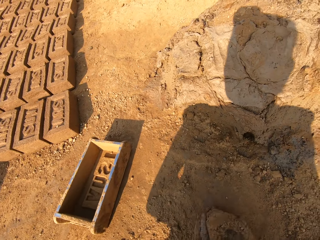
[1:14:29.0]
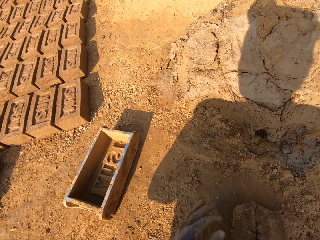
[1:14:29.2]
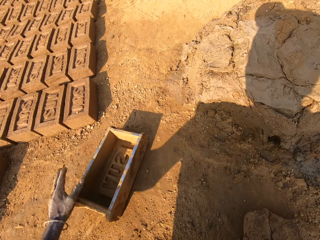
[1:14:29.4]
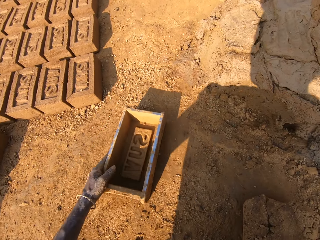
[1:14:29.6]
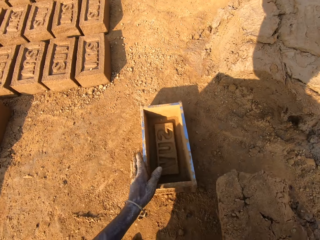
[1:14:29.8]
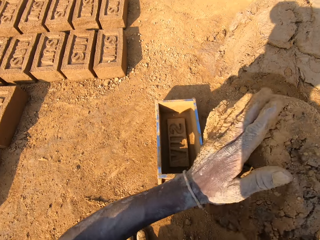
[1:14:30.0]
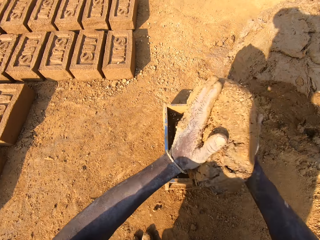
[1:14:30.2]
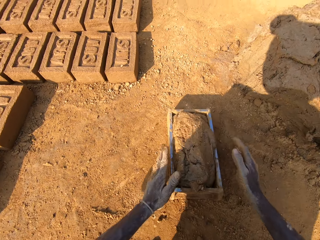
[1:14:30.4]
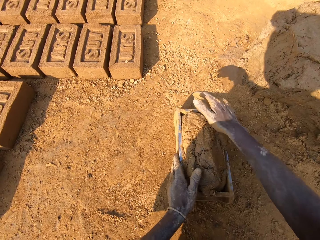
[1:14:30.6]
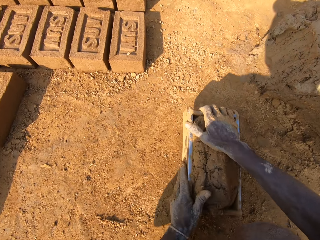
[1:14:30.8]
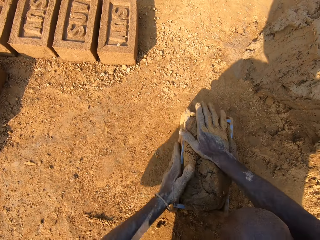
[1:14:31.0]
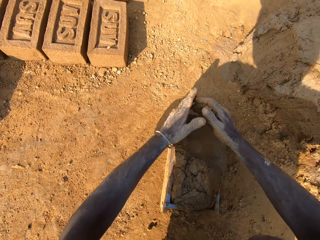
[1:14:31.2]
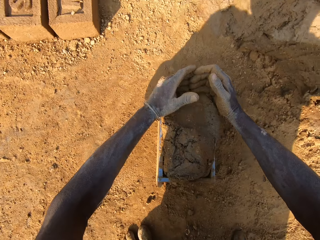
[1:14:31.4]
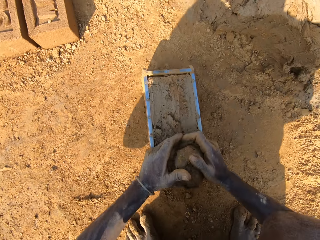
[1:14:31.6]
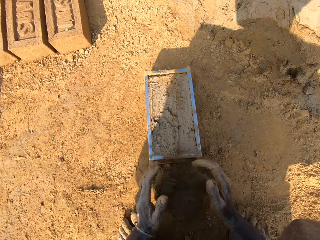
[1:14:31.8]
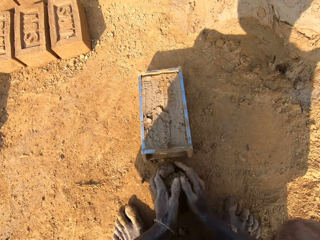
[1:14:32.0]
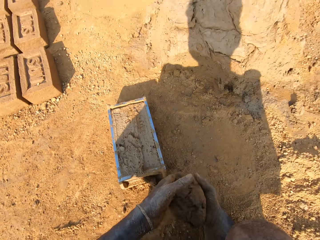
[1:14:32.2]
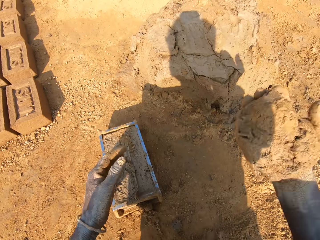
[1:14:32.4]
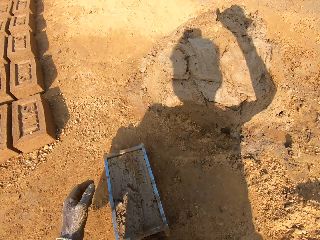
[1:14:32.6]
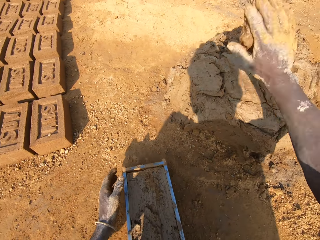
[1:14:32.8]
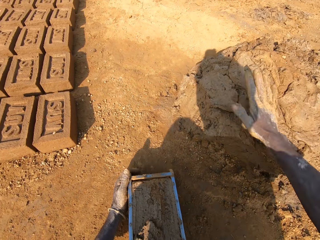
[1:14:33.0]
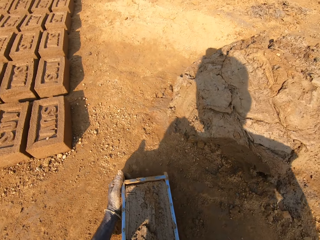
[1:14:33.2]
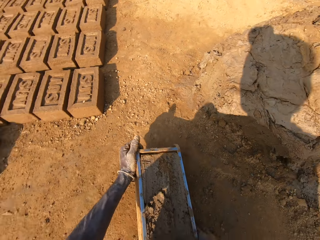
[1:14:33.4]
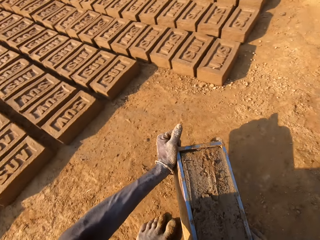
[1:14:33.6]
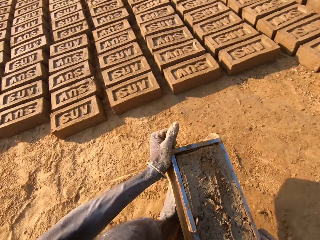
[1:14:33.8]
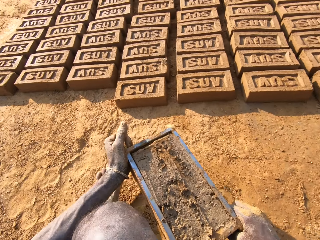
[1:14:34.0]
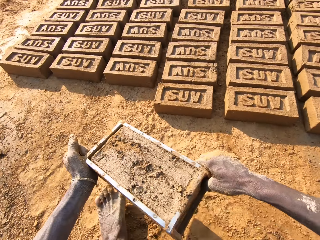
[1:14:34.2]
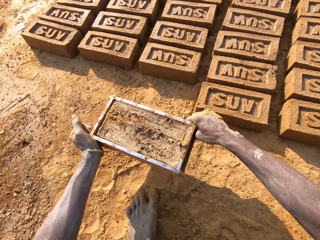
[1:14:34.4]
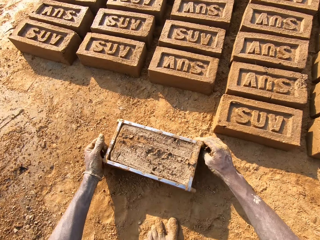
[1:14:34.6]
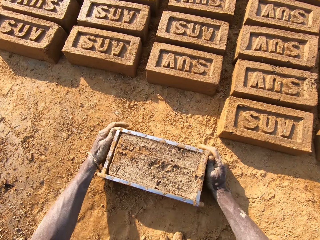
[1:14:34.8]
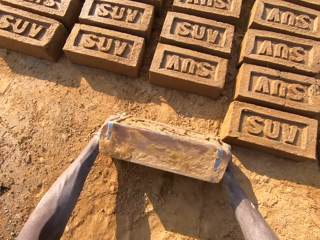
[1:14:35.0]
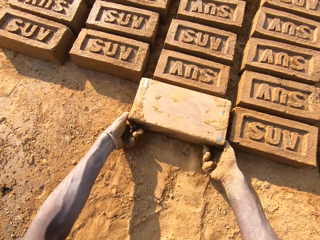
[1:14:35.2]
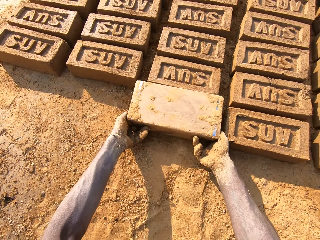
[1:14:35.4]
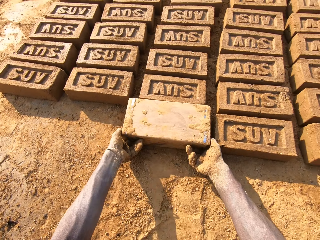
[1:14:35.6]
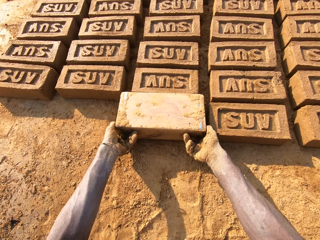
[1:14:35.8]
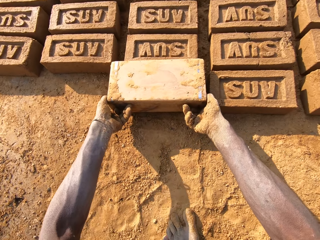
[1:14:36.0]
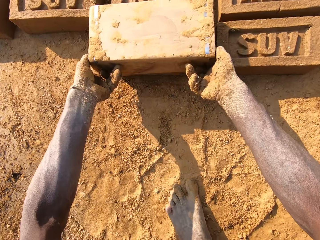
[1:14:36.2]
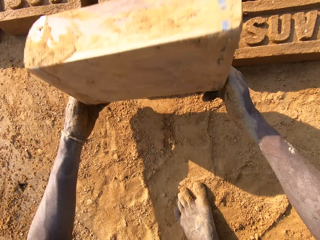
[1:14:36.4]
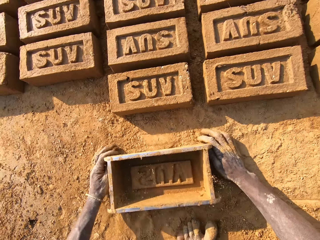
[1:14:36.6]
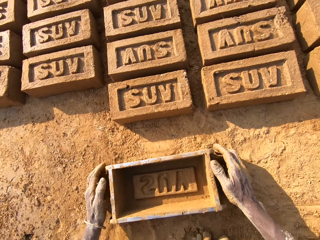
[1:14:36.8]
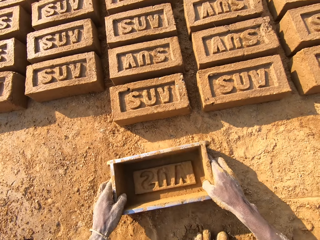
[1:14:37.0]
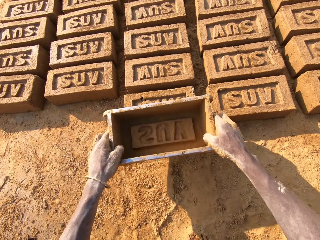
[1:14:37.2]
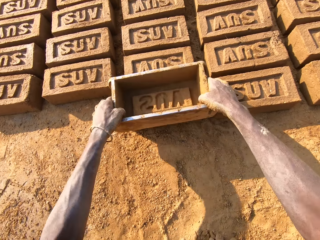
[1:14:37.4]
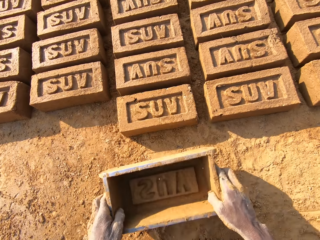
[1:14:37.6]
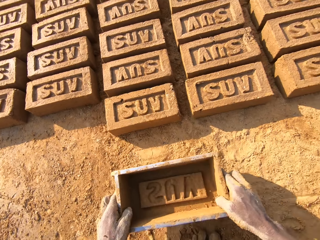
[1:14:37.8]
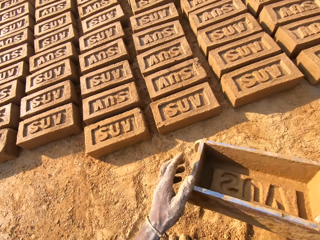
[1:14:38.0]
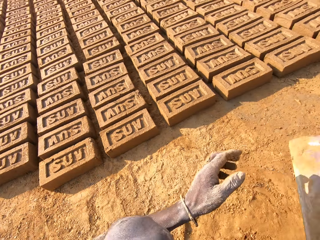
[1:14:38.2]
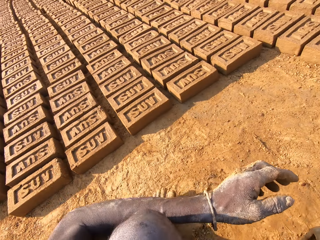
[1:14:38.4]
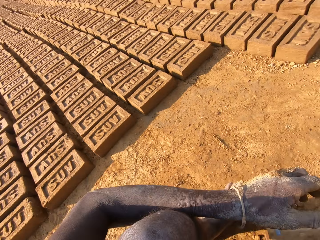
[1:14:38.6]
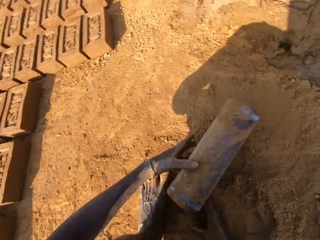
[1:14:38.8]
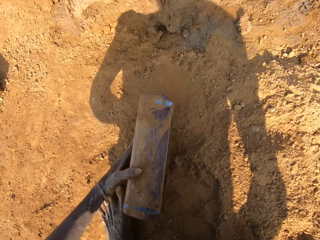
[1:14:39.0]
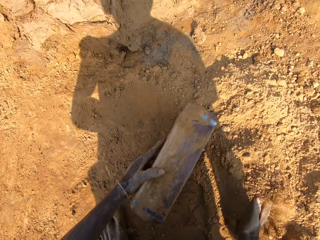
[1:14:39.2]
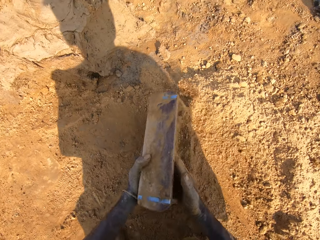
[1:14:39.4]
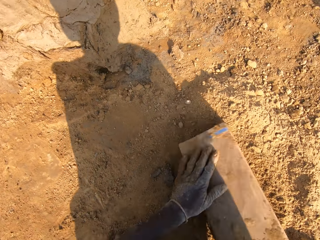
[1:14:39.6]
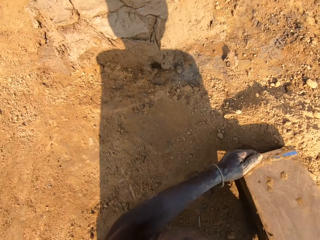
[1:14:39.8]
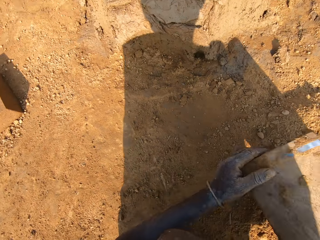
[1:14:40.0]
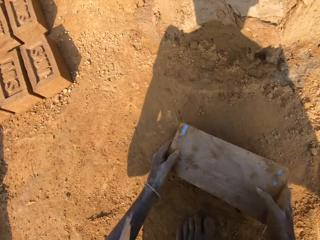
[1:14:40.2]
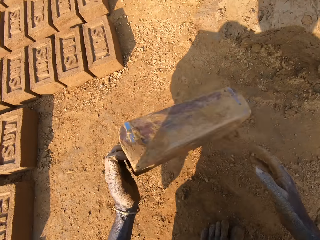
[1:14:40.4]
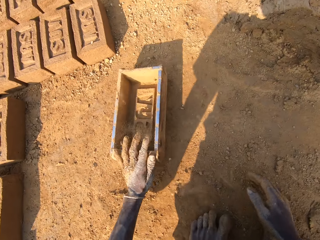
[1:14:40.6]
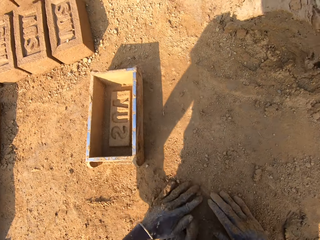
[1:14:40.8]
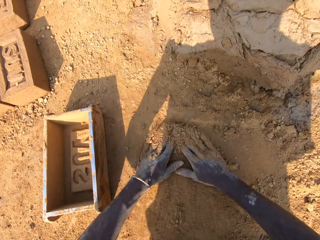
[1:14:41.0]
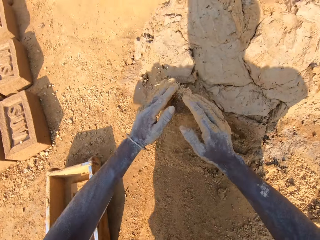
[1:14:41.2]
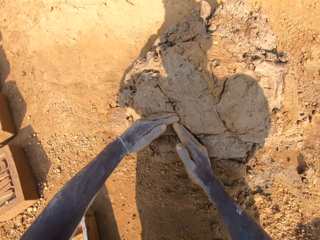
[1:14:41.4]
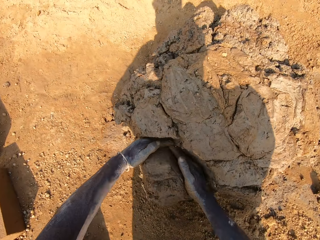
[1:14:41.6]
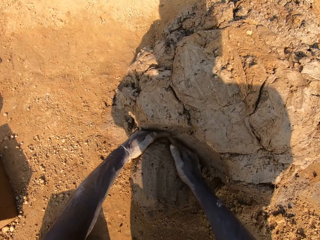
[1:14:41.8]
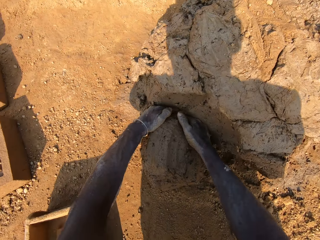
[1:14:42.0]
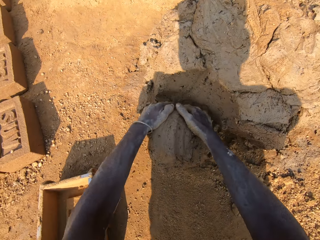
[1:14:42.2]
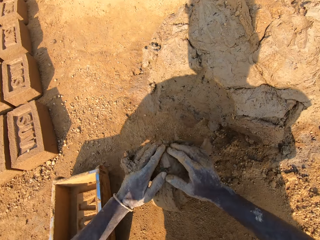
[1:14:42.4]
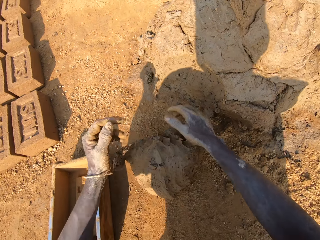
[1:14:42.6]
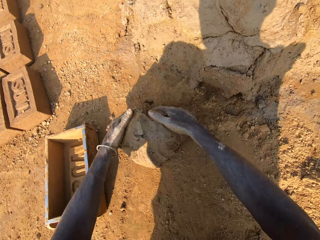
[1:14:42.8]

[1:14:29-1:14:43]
The camera wearer moves the plastic trough or brick making box on the ground with his left hand. He drops the clay or mud into the plastic trough with both hands. He presses the clay in the plastic trough on the ground with both hands. He scoops the mud on the brick making box on the ground. He smoothens the clay in the plastic trough with both hands. He picks the clay from the ground with both hands. He throws the mud on the other mud. He sticks the clay on the clay boulder with his right hand. He picks the brick making box on the ground. He carries the plastic trough with both hands. He walks around. He puts the brick making box on the ground. He hits the plastic trough on the ground. He turns the brick making box on the ground. He drops the clay from the plastic trough onto the ground. He lifts the brick making box upwards. He puts the brick making box on the ground. He hits the plastic trough on the ground. He picks the brick making box on the ground. He hits the plastic trough on a block of clay. He presses the brick with the brick making box on the ground. He hits the plastic trough on the ground. He moves around. He moves the plastic trough on the ground with his left hand. He scoops soil or sand into the brick making box on the ground. He packs the sand from the ground into the plastic trough with his right hand. He pours the sand out of the plastic trough onto the ground. He turns the brick making box on the ground. He hits the brick making box on the ground. He moves the plastic trough on the ground with both hands. He puts the brick making box on the ground. He rubs both hands with the sand on the ground. He scoops the soil on the ground with his hands. He cuts out the clay from the clay boulder with both hands. He scoops the mud on the ground with his hands.

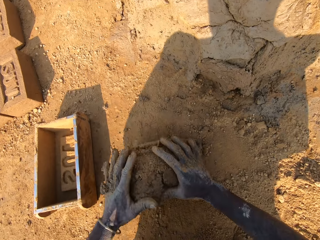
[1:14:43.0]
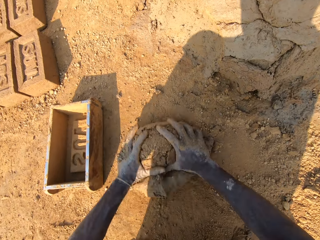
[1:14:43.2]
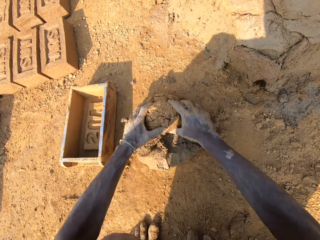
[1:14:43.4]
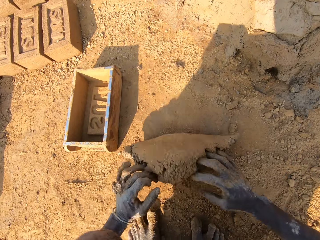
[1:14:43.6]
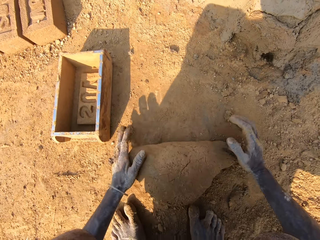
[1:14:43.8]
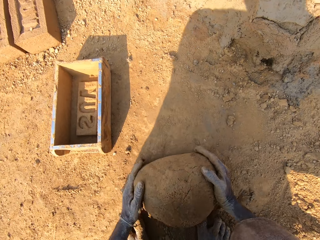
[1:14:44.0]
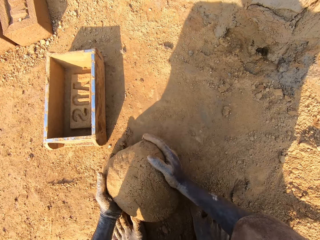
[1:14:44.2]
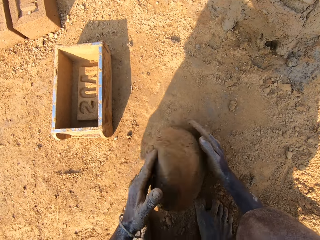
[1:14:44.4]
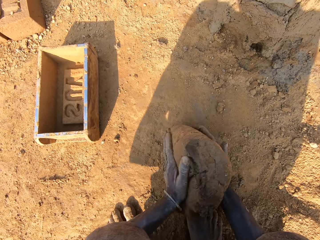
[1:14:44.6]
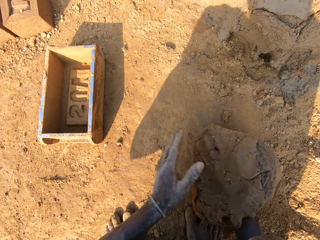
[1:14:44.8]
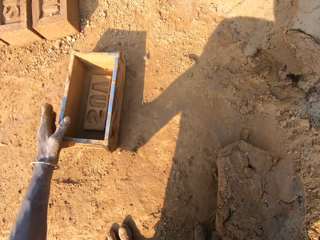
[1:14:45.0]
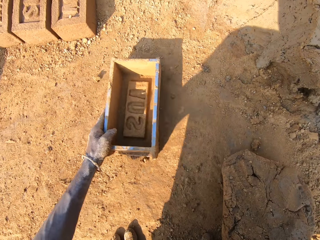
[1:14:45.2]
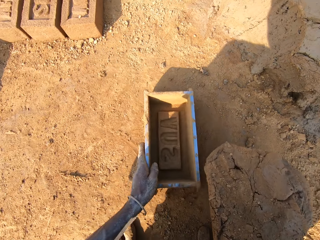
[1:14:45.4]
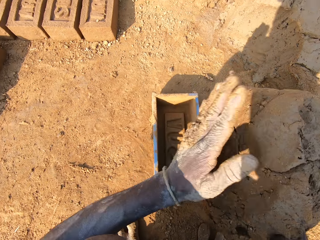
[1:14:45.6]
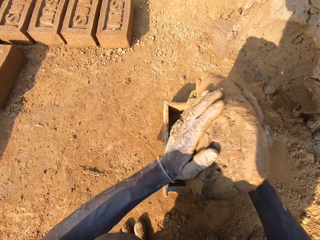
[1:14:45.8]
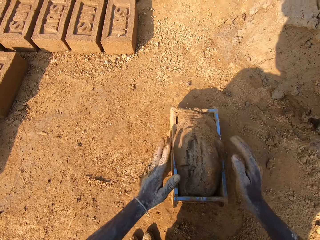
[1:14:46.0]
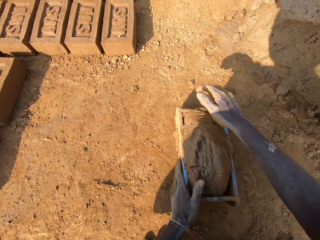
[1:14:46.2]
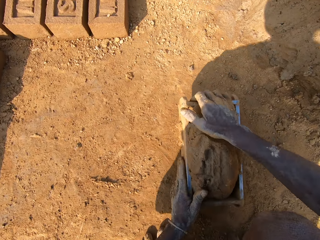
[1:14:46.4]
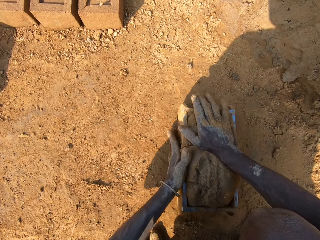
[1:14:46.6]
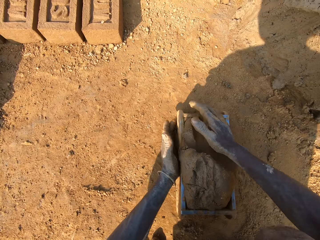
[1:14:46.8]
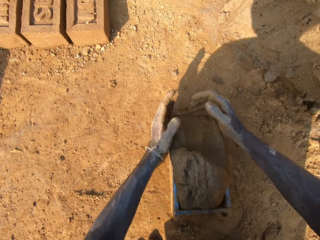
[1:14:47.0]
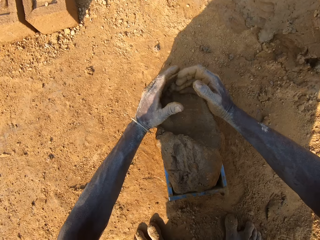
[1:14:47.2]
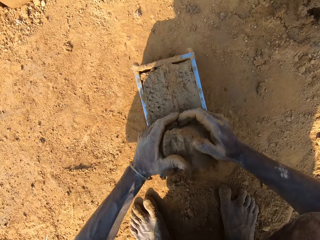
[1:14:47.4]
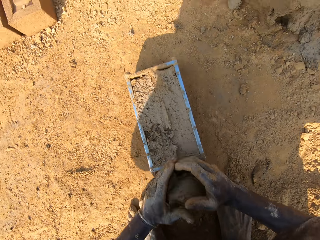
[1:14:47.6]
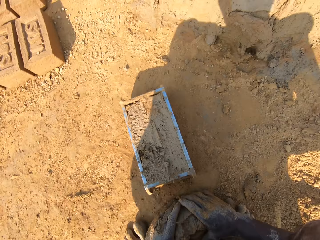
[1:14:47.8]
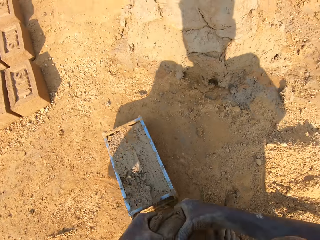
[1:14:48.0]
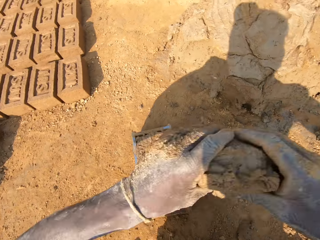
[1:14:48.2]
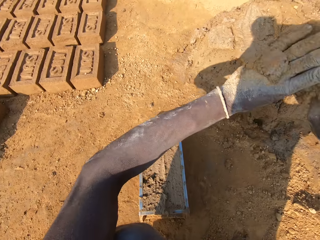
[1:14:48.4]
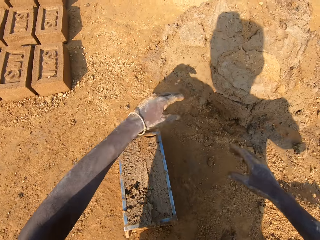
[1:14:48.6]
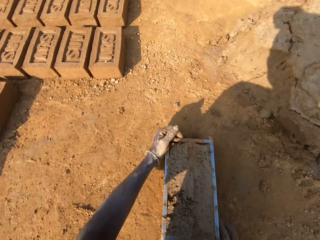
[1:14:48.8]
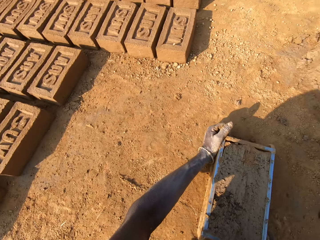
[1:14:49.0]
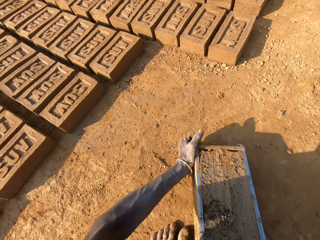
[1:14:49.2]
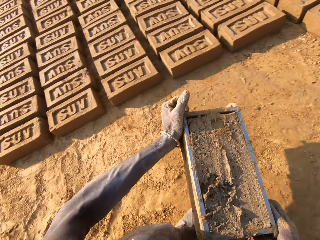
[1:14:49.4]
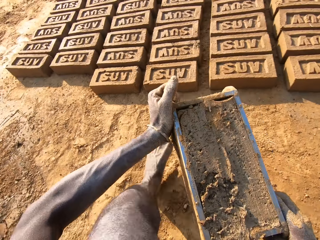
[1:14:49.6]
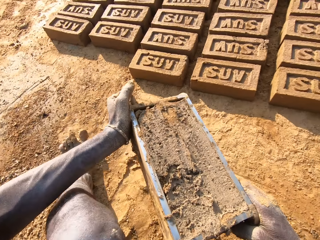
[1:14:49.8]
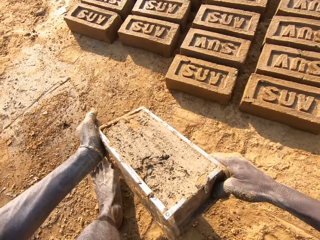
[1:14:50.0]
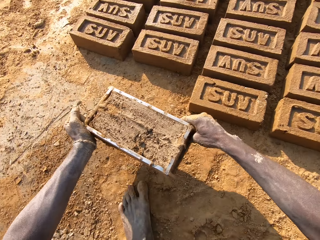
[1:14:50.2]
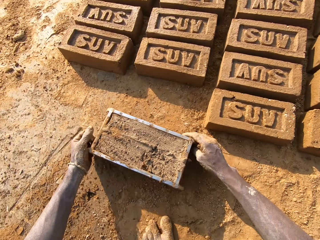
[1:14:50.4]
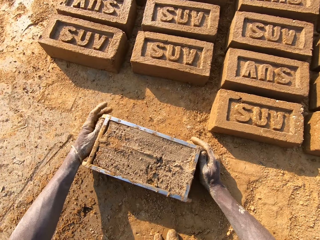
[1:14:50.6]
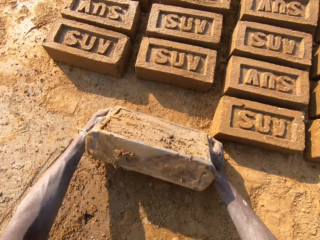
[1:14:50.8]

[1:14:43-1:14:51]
The camera wearer rolls mud or clay on the ground with his hands. He moulds the clay on the ground with both hands. He moves the plastic trough or brick making box on the ground with his left hand. He drops the clay into the plastic trough with both hands. He presses the clay in the plastic trough on the ground with both hands. He scoops the mud on the brick making box on the ground. He smoothens the clay in the plastic trough with both hands. He picks the clay from the ground with both hands. He throws the mud on the other mud. He sticks the clay on the clay boulder with both hands. He picks the brick making box on the ground. He carries the plastic trough with both hands. He walks around. He puts the brick making box on the ground. He hits the plastic trough on the ground.
